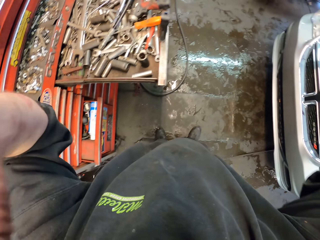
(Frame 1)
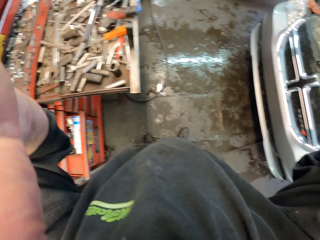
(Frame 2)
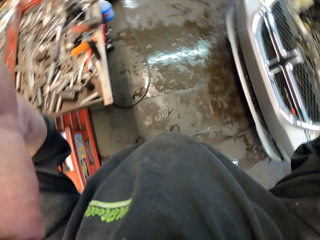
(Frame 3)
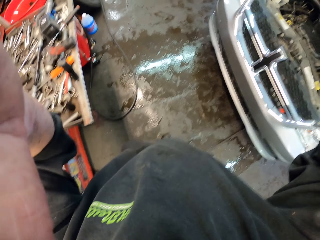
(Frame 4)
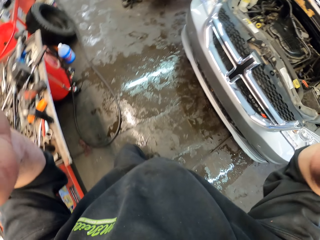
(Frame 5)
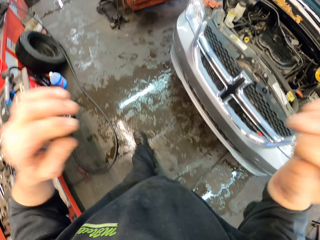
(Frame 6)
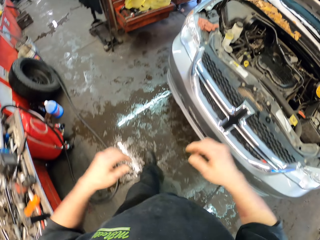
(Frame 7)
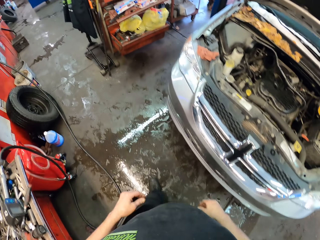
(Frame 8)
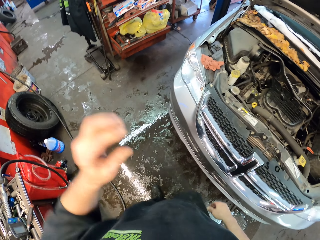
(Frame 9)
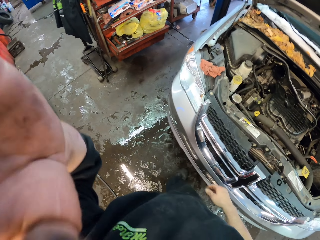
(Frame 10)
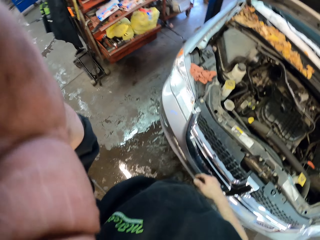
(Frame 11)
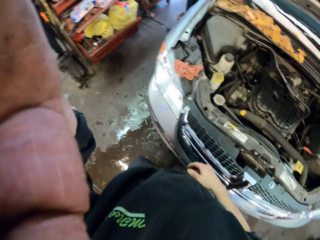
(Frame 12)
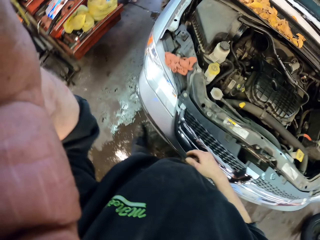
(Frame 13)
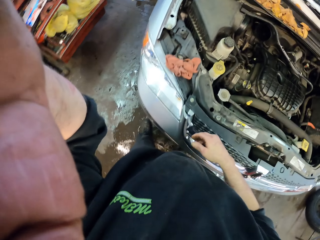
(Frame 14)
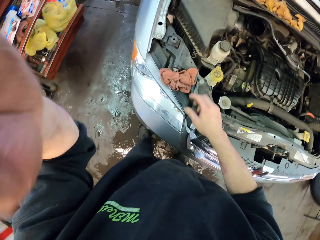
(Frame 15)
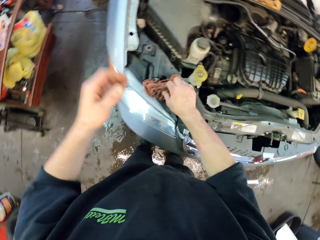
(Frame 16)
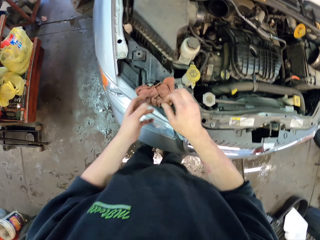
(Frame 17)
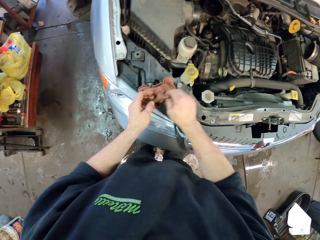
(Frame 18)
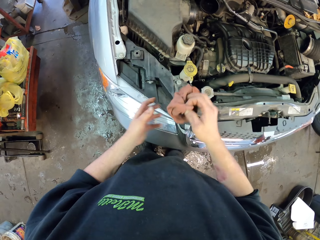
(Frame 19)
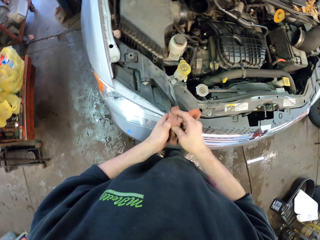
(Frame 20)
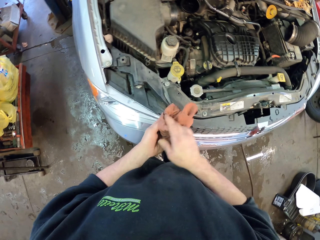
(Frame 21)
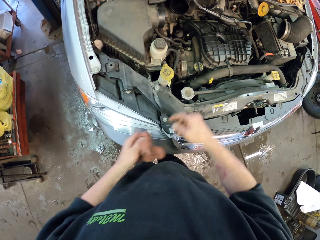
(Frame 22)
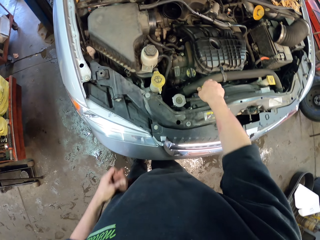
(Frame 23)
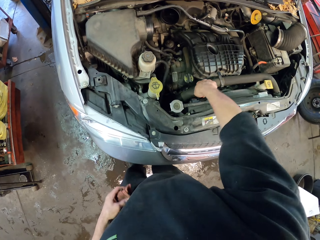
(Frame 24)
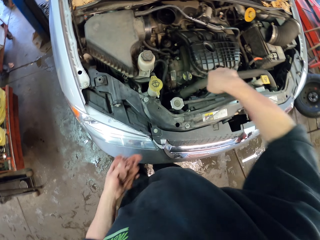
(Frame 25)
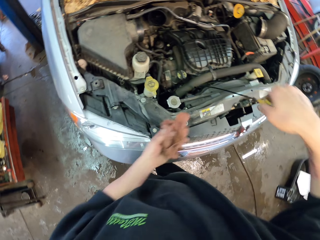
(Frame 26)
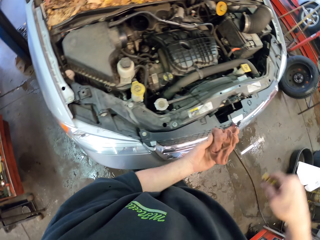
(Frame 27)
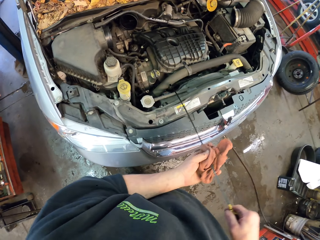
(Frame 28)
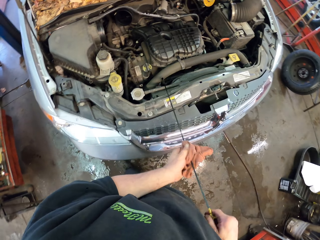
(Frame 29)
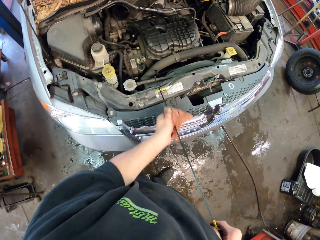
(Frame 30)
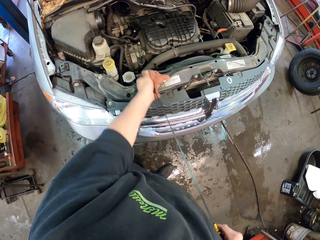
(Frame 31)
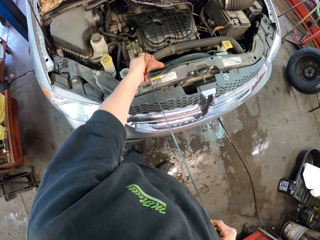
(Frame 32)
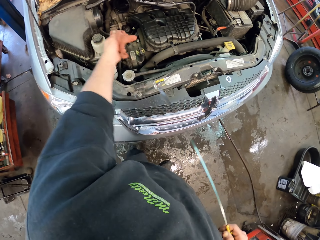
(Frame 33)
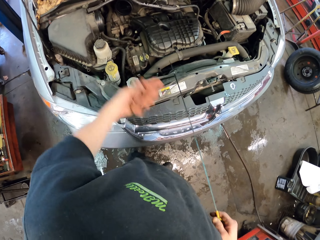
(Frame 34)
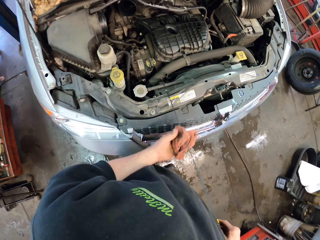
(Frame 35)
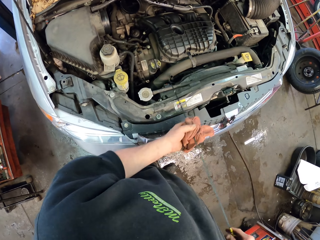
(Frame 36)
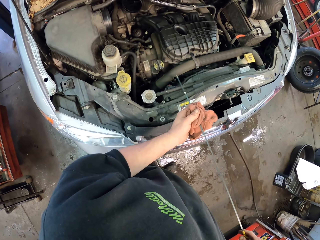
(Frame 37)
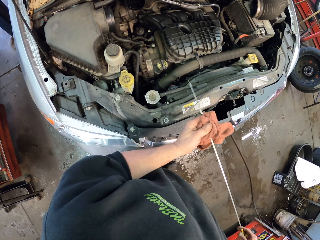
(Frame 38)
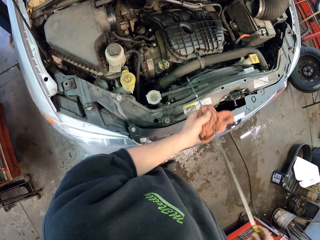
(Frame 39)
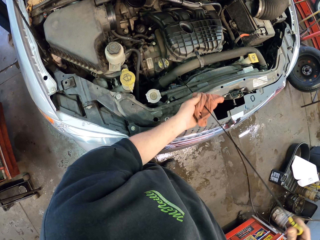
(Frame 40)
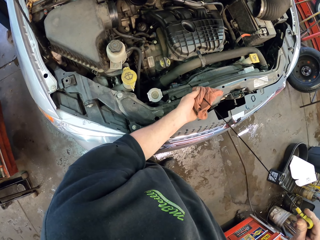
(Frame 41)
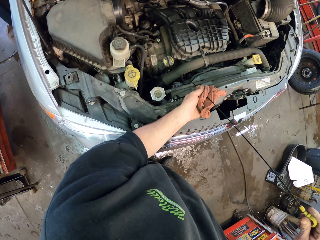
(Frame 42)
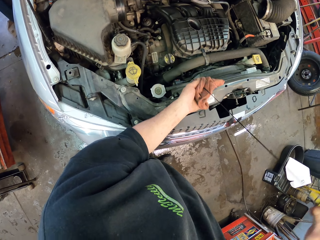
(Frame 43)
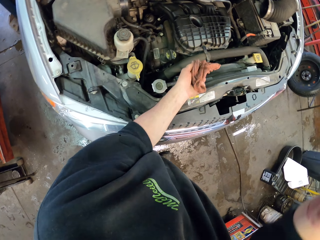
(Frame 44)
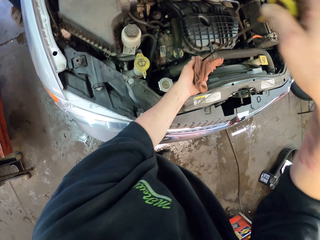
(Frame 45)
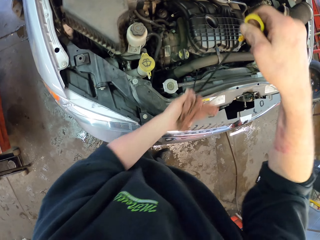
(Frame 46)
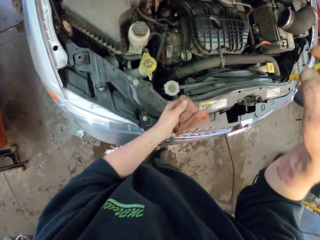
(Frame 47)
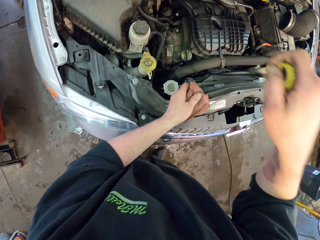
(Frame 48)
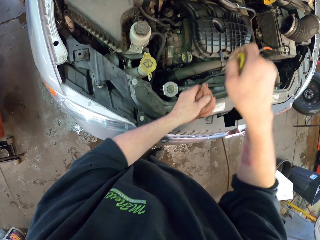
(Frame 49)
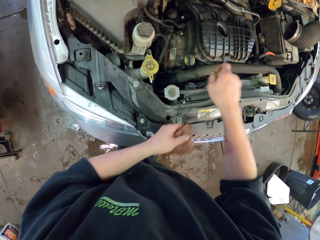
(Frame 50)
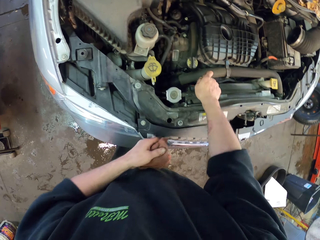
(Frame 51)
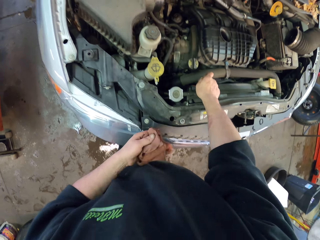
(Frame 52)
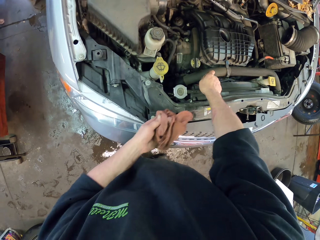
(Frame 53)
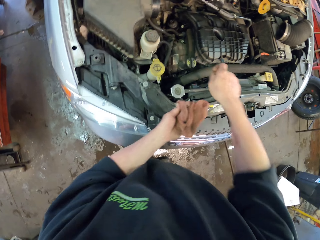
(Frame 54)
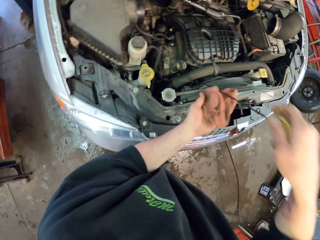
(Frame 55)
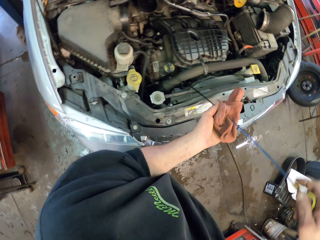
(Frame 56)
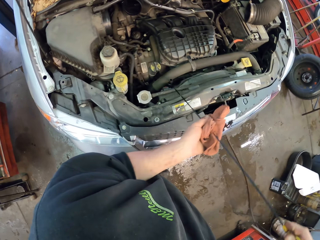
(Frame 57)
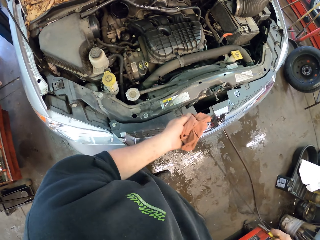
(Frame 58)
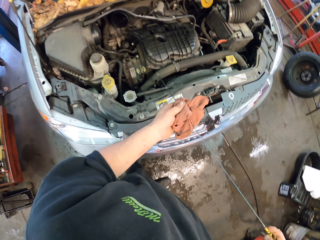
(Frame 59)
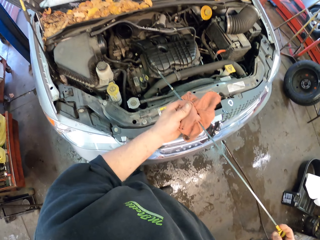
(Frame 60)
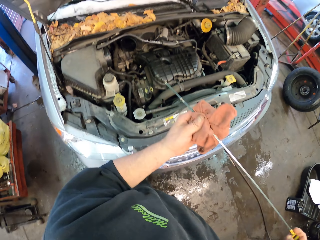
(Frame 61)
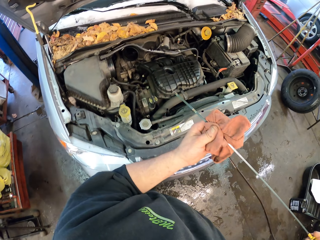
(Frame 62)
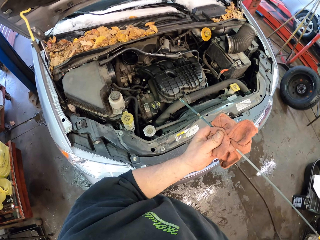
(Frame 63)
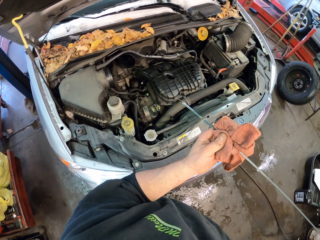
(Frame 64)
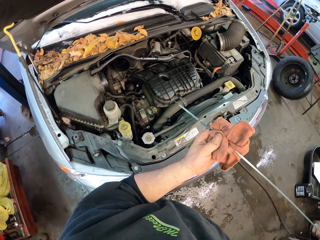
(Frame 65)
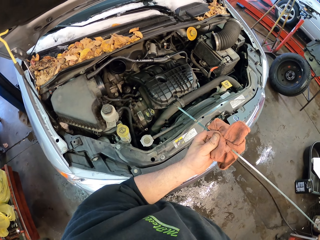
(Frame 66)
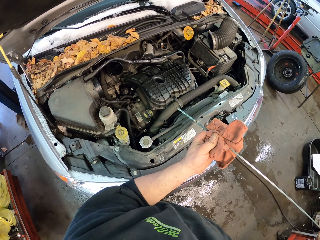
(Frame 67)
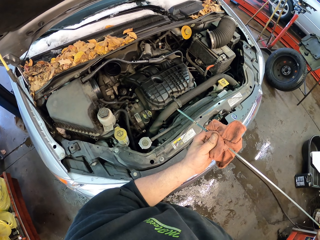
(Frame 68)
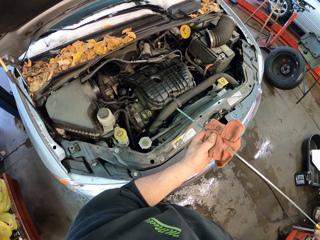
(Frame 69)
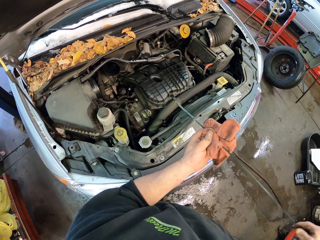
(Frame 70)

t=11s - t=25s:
The camera wearer moves around. They touch the camera. They wrap the hand with the handkerchief. They pick a towel on the car. They wipe hands using the towel. They pull out the oil measuring tape or fuel injector on the car. They wipe the oil measuring tape with the handkerchief. They dip the fuel injector in the diesel tank. They measure the oil level. They remove the fuel injector in the diesel tank. They check on the fuel injector.

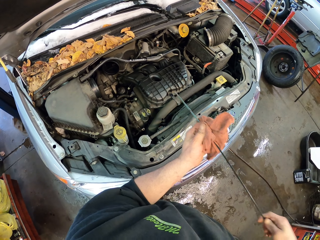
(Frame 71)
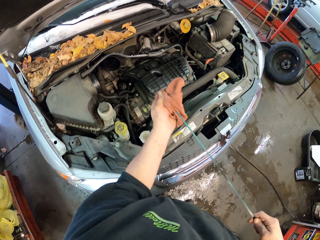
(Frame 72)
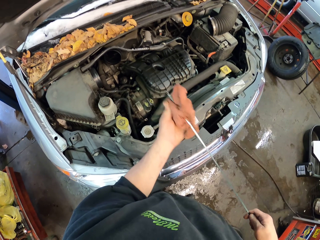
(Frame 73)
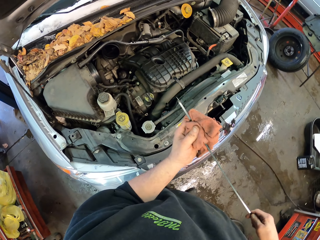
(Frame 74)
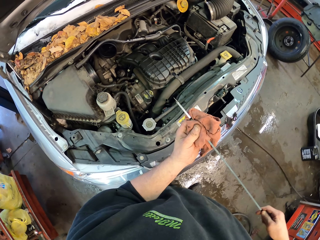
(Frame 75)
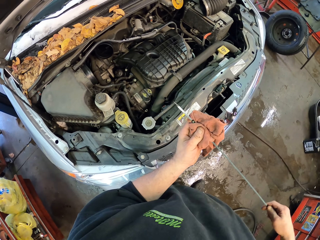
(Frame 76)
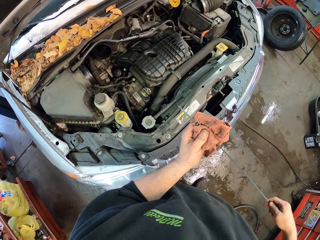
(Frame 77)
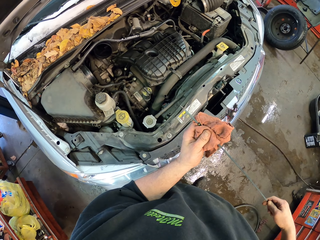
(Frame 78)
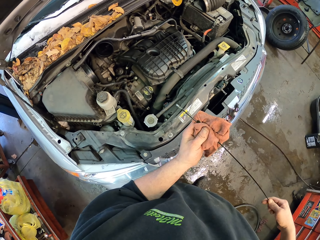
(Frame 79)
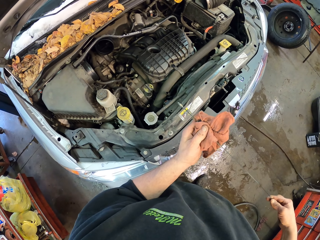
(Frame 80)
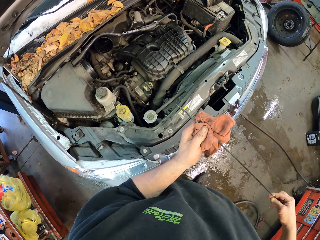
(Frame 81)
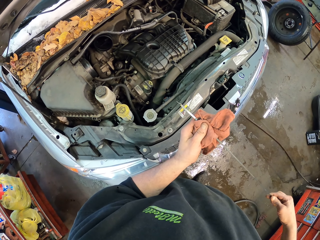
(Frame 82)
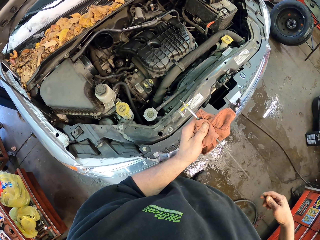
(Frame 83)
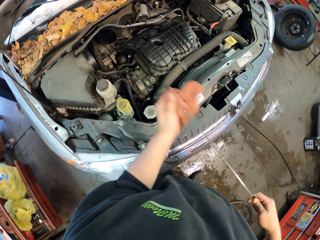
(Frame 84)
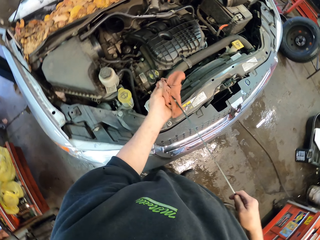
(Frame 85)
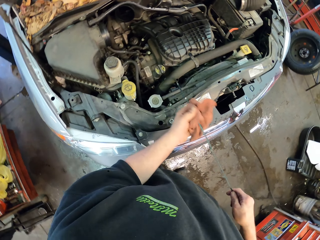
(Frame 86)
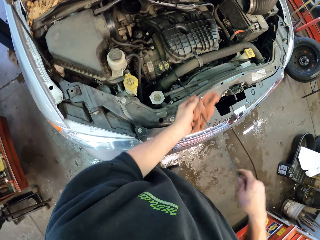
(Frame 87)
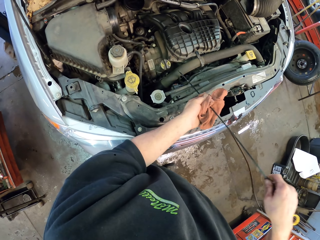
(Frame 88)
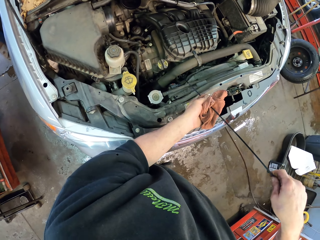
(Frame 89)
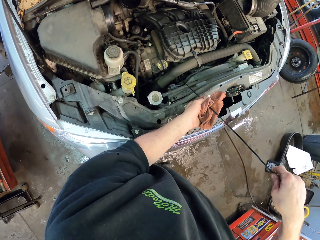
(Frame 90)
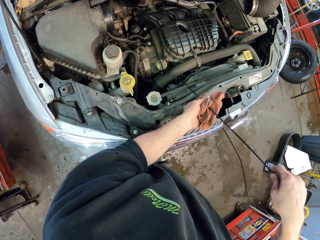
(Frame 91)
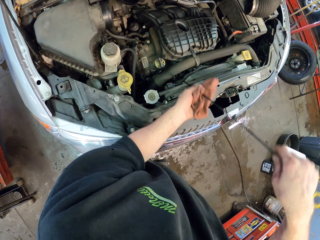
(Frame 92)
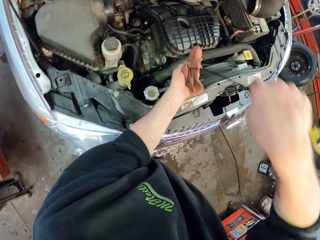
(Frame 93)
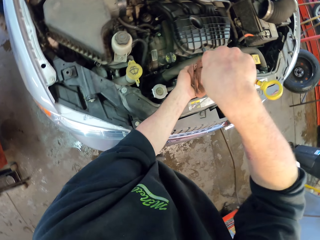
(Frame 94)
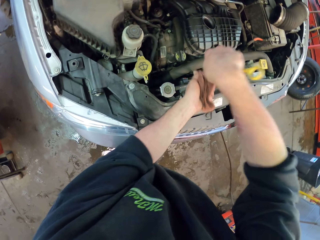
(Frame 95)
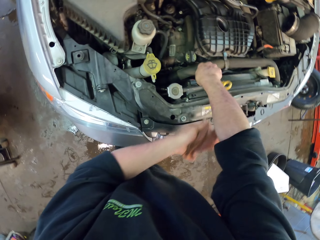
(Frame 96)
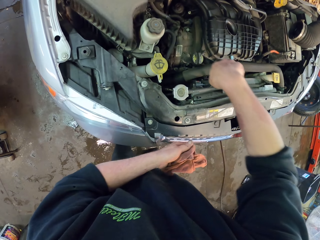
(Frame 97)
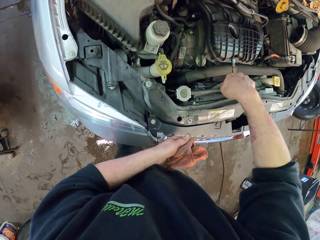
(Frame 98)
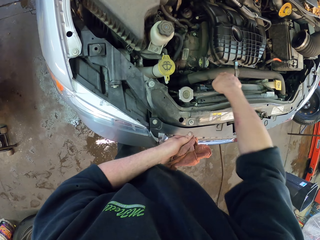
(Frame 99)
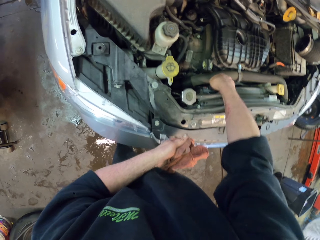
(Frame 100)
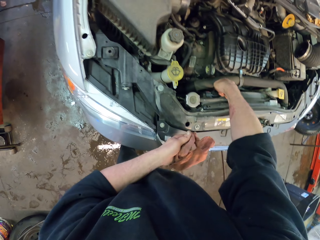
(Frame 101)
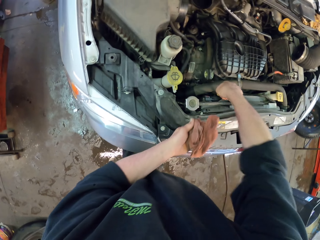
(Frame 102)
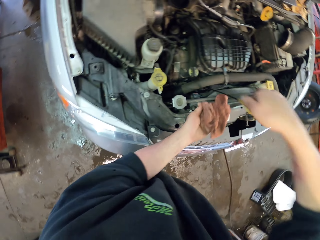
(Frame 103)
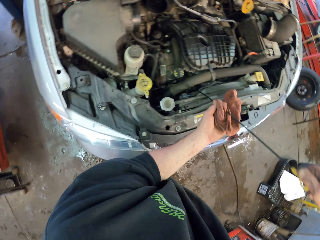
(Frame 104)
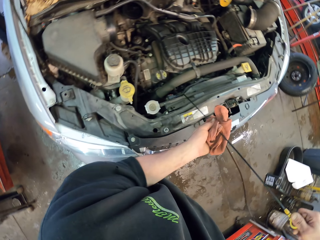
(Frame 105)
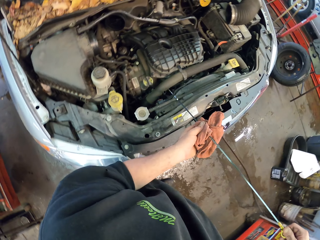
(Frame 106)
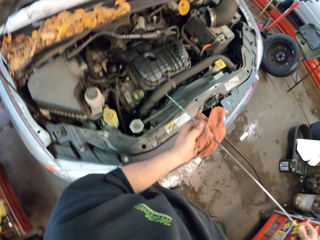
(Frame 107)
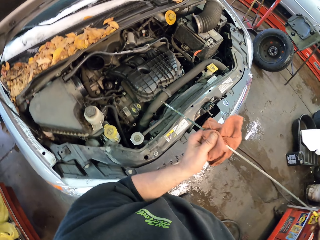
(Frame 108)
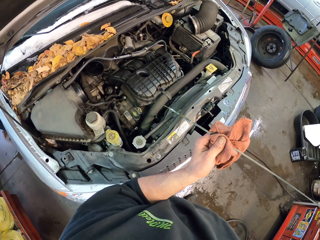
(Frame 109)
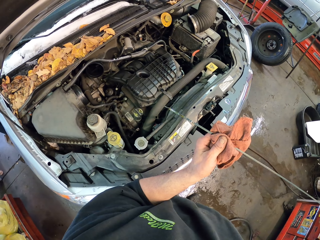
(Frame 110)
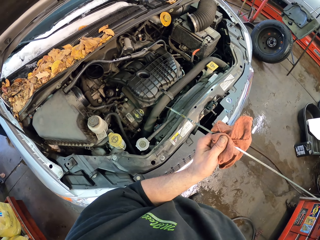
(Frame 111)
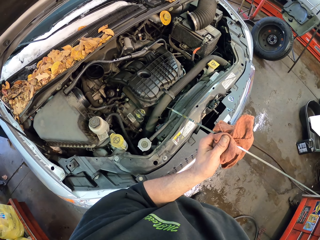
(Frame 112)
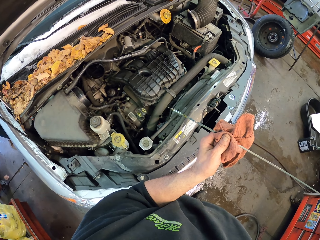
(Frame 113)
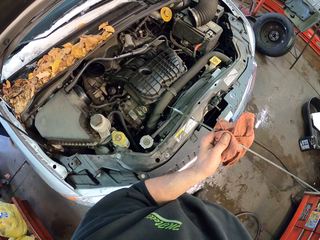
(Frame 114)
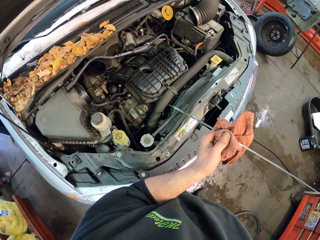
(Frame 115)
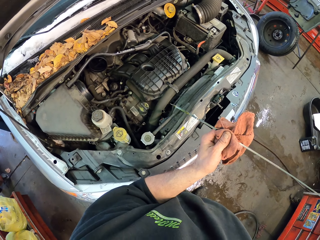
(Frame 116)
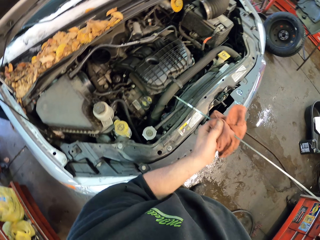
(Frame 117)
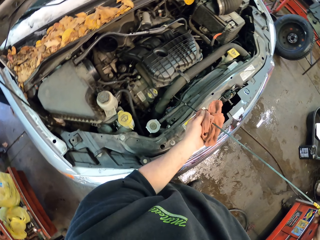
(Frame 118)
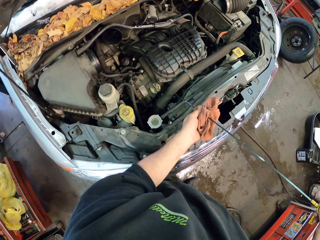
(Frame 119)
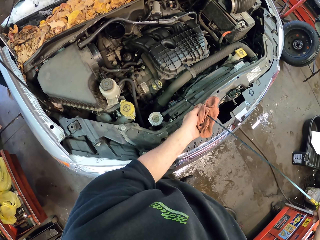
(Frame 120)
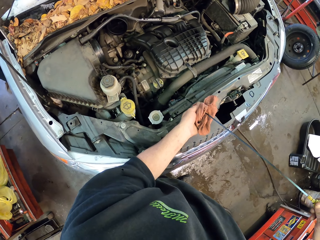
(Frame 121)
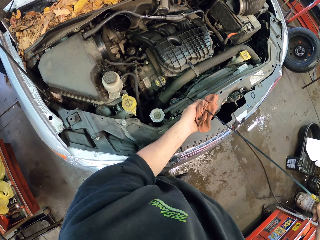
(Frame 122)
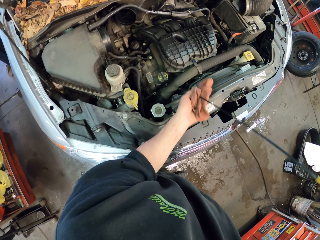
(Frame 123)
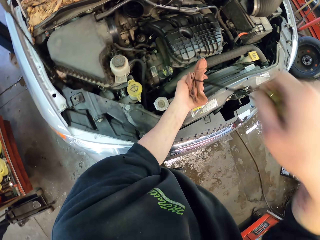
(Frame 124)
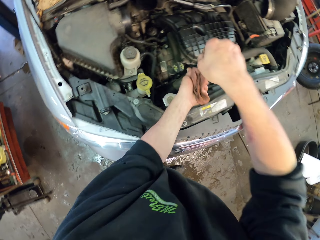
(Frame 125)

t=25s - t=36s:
The camera wearer wipes on the fuel injector using a towel. They check on the fuel injector. They wipe on the fuel injector using the towel. They dip the fuel injector in the diesel tank. They remove the fuel injector in the diesel tank. They check on the fuel injector. They dip the fuel injector in the diesel tank.
